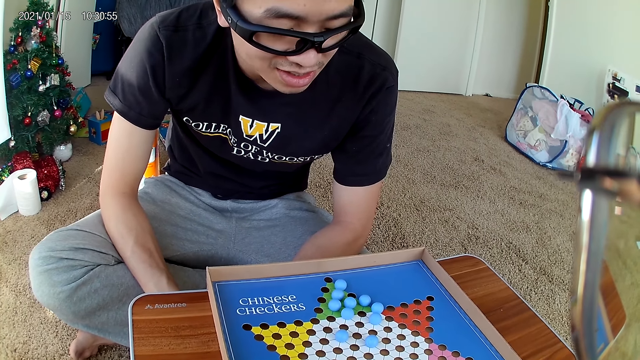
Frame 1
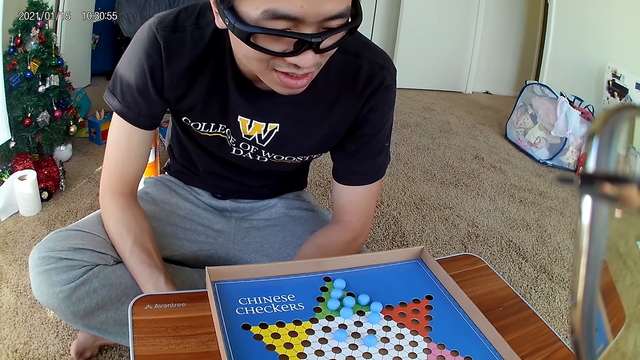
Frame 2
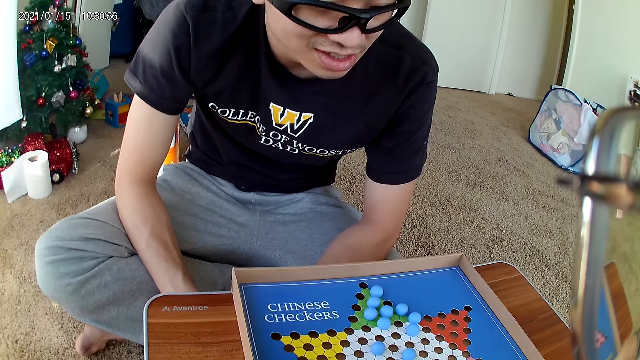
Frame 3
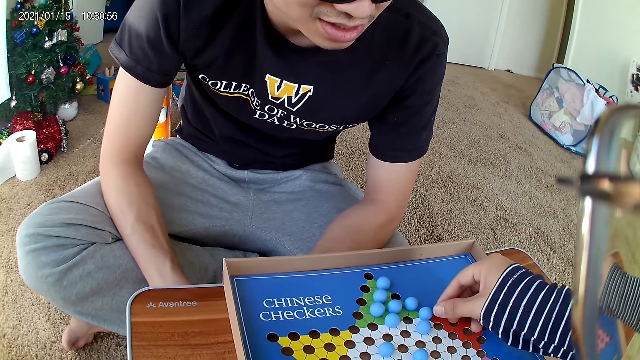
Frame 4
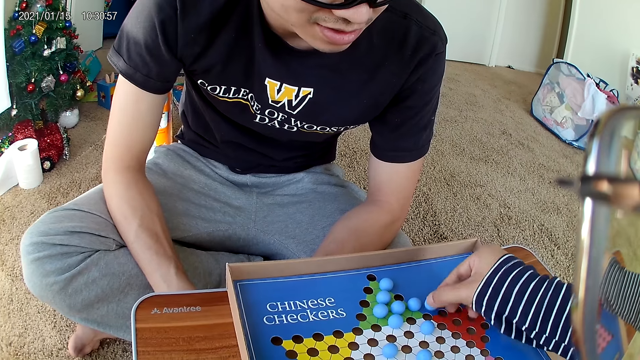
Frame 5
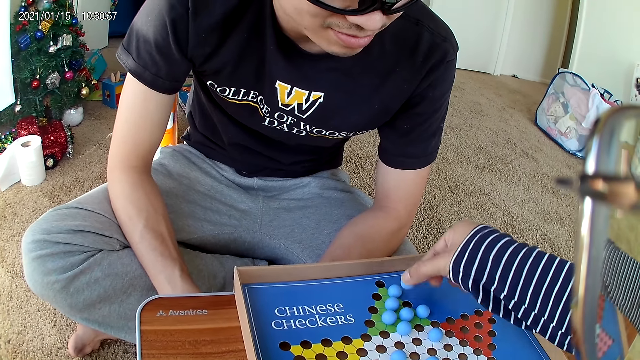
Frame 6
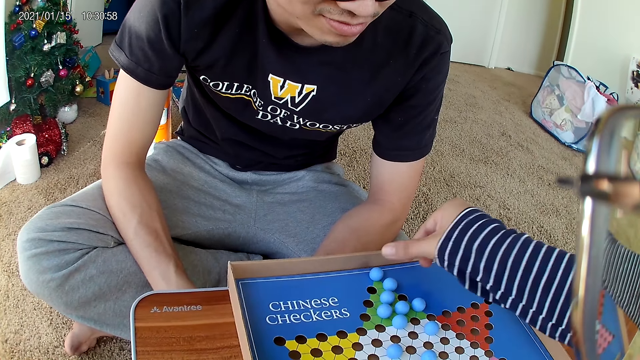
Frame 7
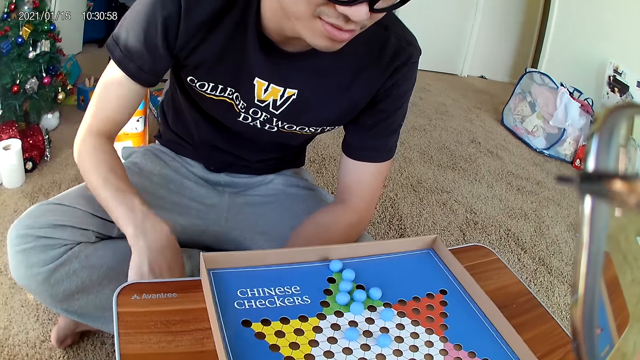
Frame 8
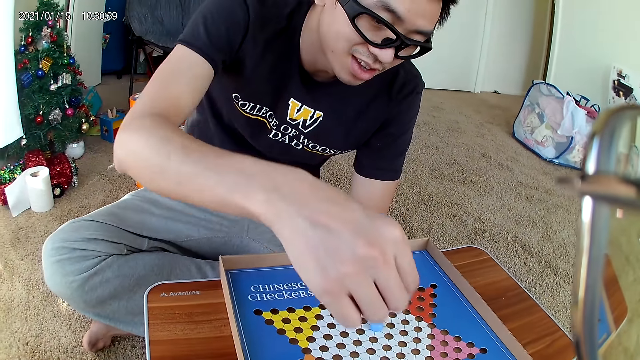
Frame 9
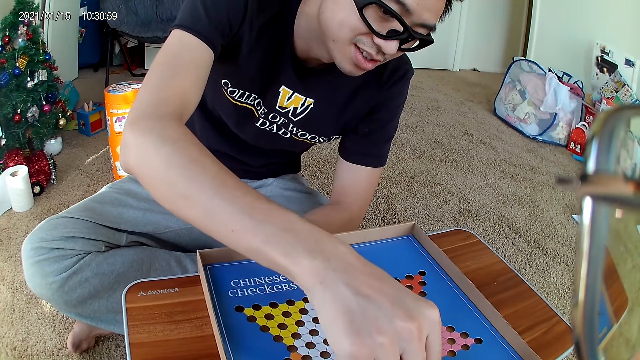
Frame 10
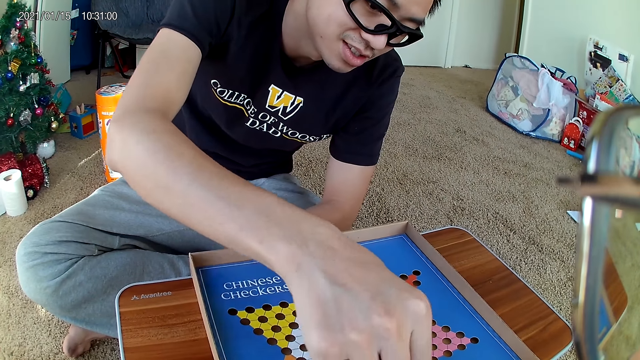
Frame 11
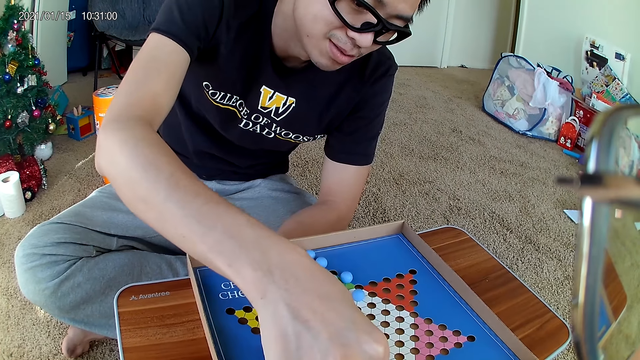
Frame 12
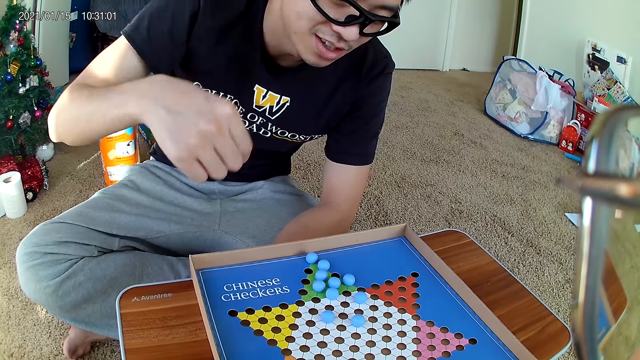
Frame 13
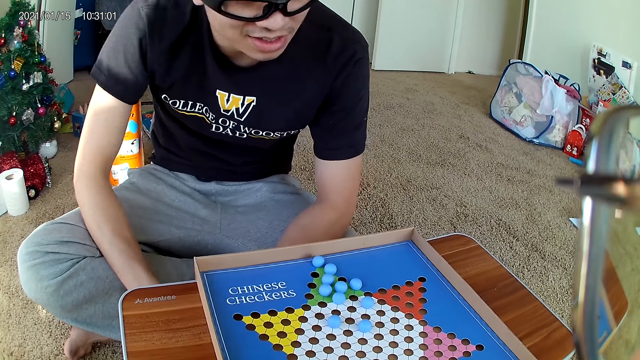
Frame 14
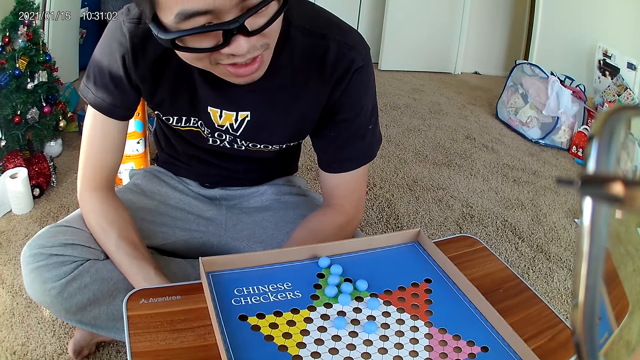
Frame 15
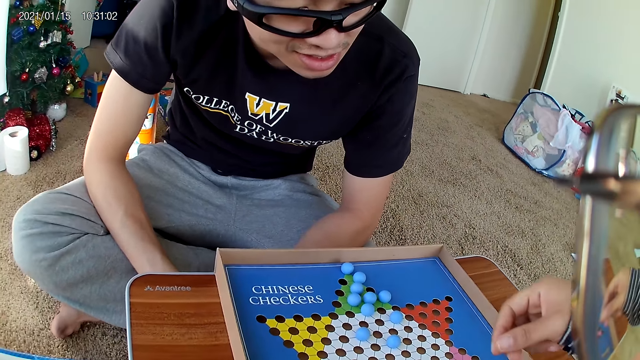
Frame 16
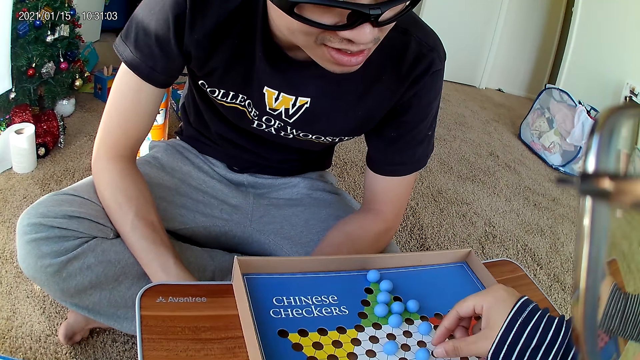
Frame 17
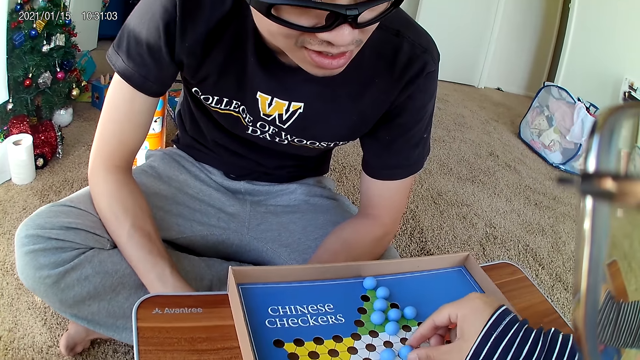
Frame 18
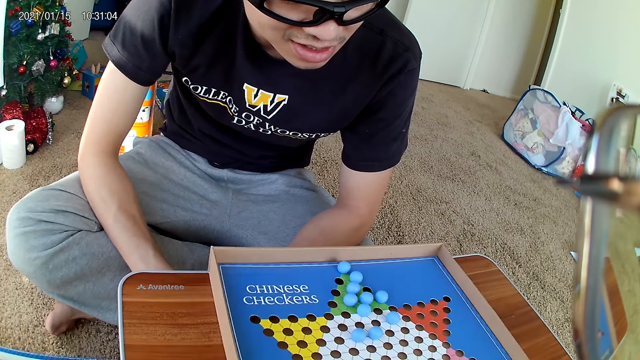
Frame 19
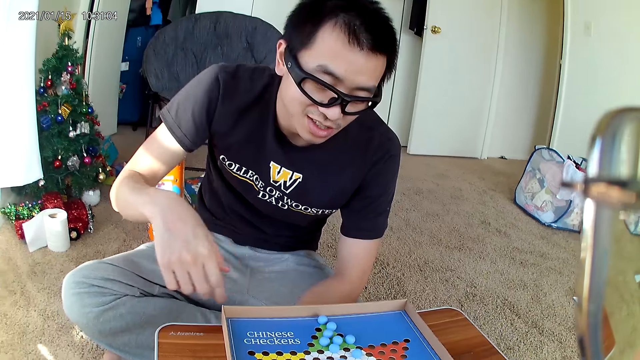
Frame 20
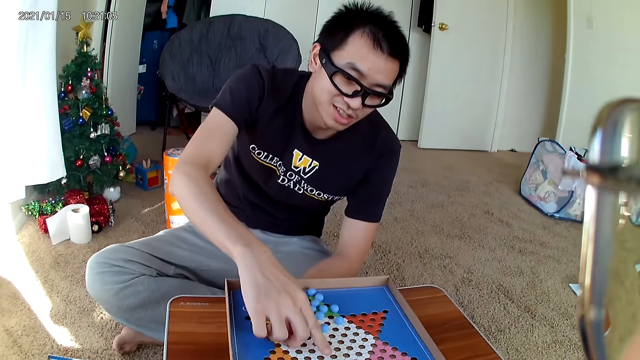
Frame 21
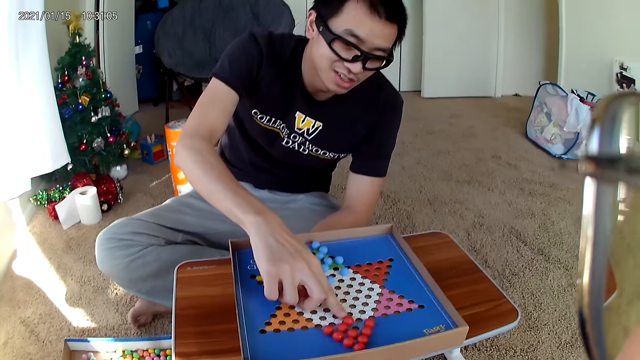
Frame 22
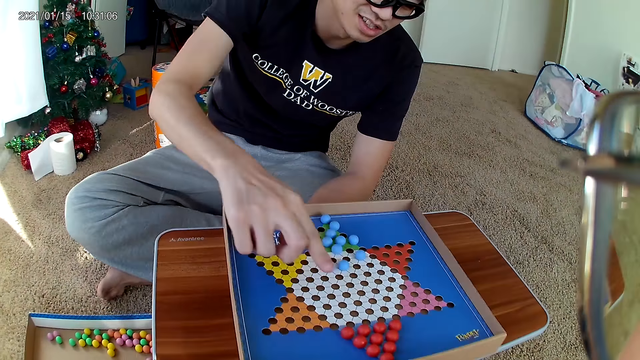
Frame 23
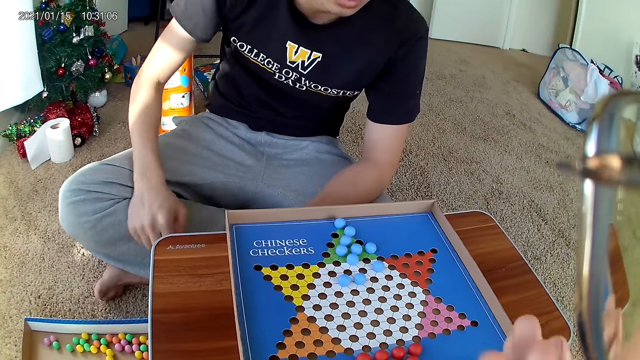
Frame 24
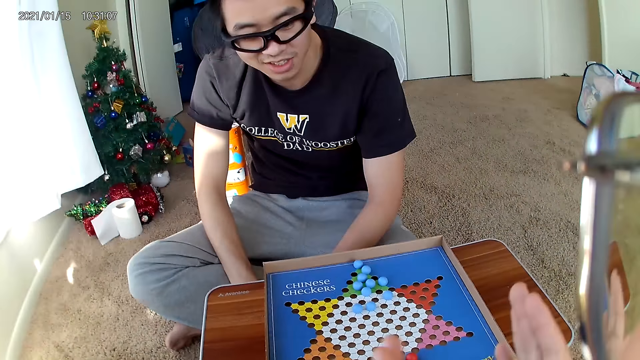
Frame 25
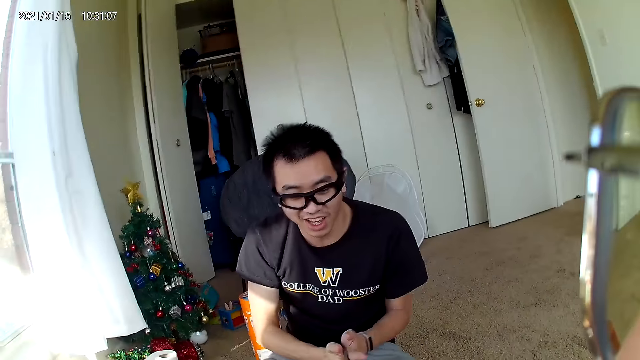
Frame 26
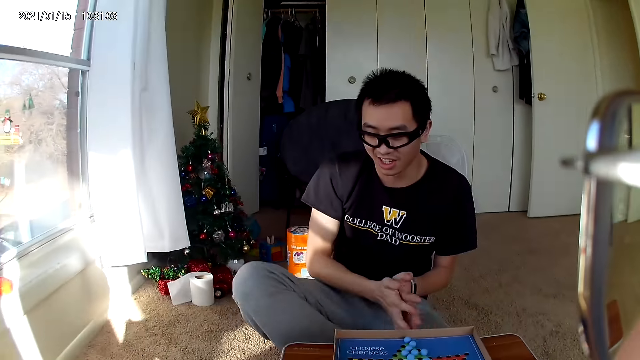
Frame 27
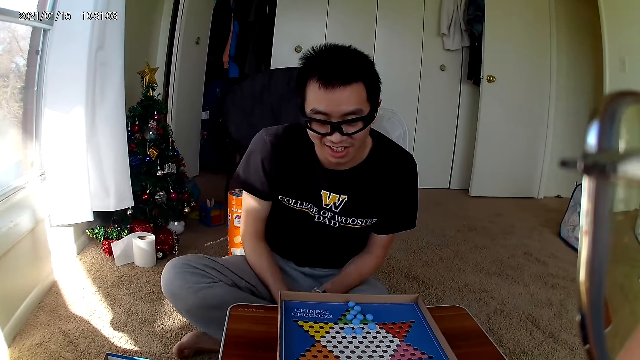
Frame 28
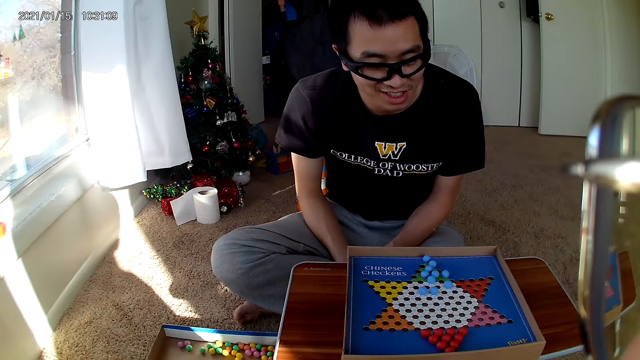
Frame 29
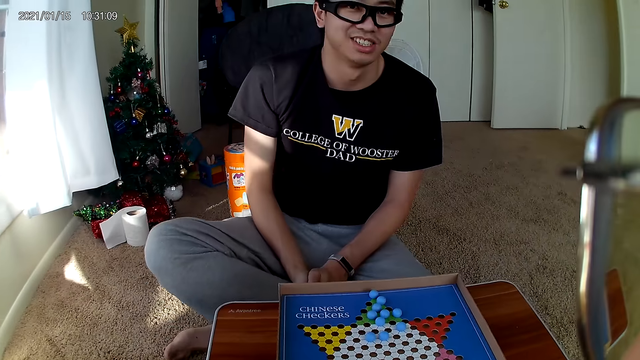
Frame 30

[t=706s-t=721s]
The camera wearer picks up a marble. She moves a blue marble piece on the checkers board to a new position. She drops the marble. The man picks up a marble. The man moves a red marble piece on the checkers board to a new position. The man drops the marble. The camera wearer picks up a marble. She moves a blue marble piece on the checkers board to a new position. She drops the marble. The man moves a red marble piece on the checkers board to a new position. The man points at a marble. The camera wearer claps her hands. The man claps his hands.

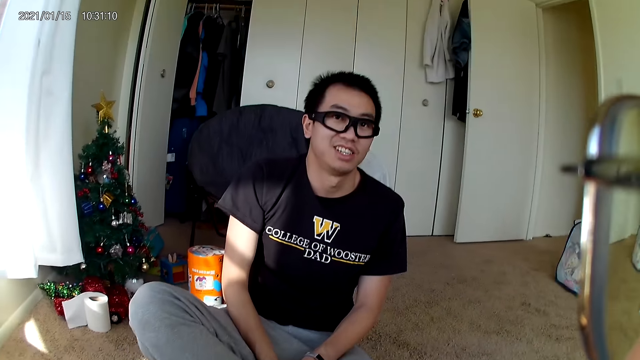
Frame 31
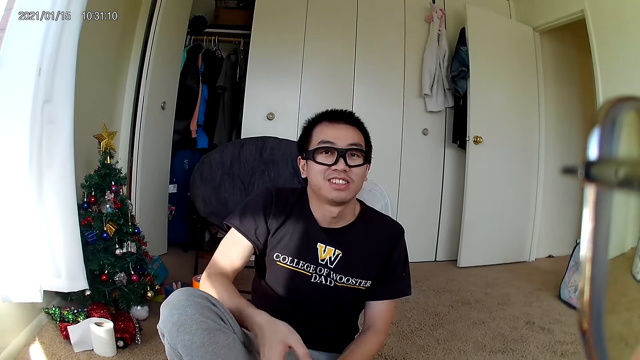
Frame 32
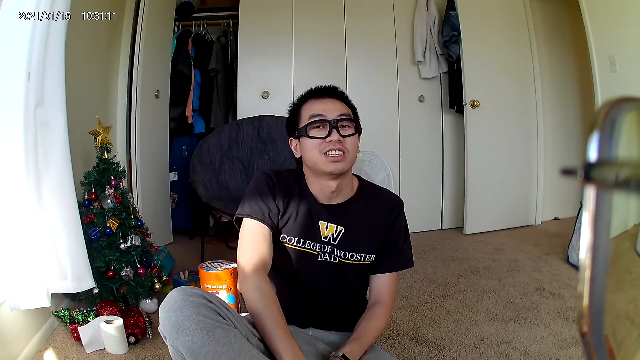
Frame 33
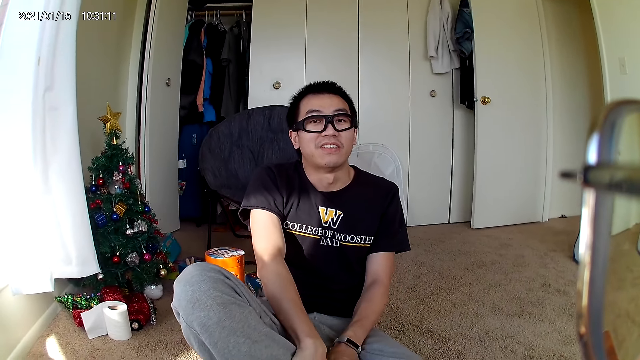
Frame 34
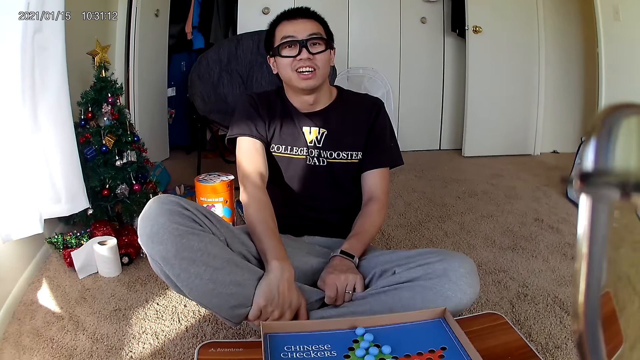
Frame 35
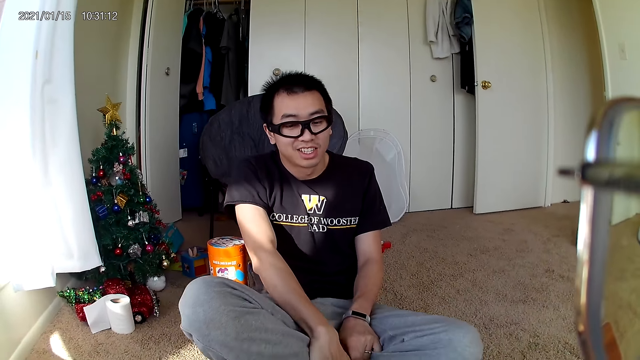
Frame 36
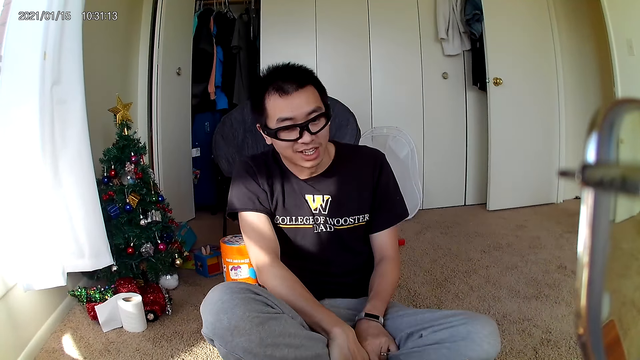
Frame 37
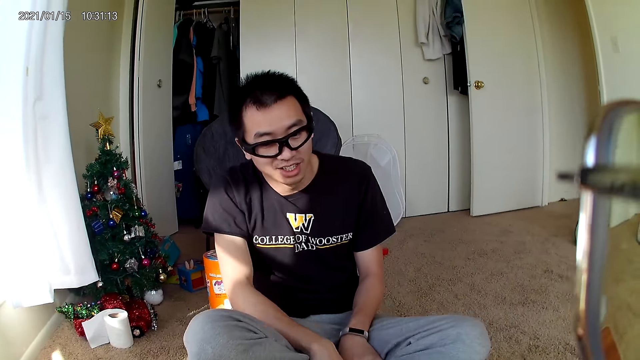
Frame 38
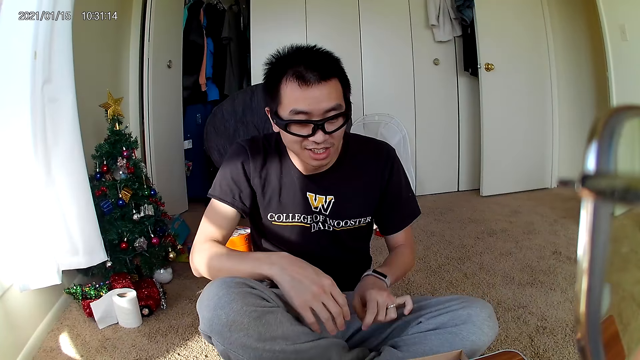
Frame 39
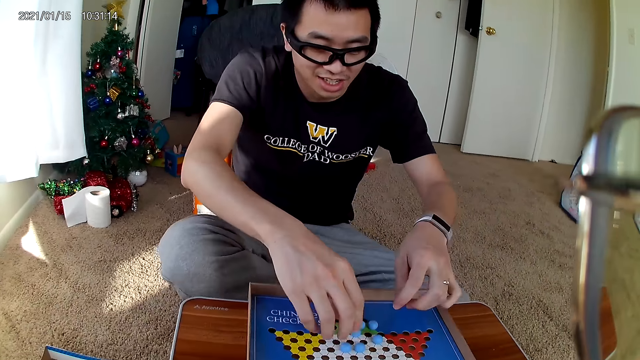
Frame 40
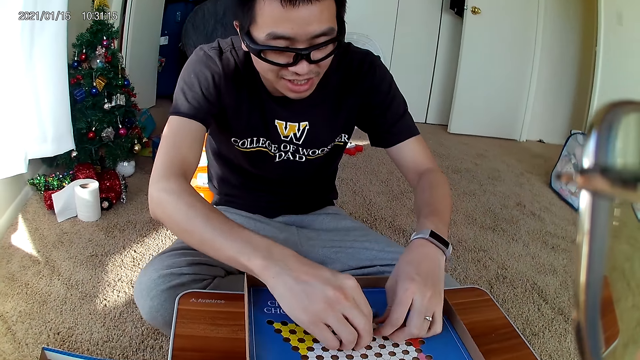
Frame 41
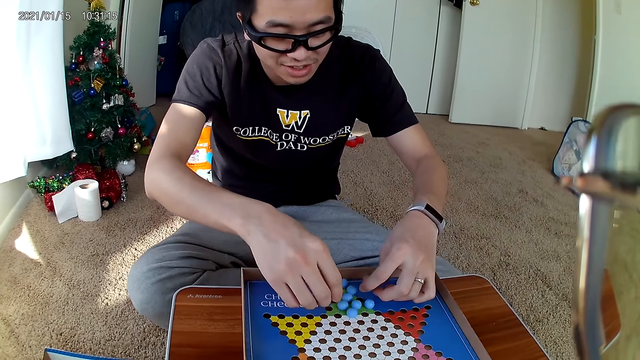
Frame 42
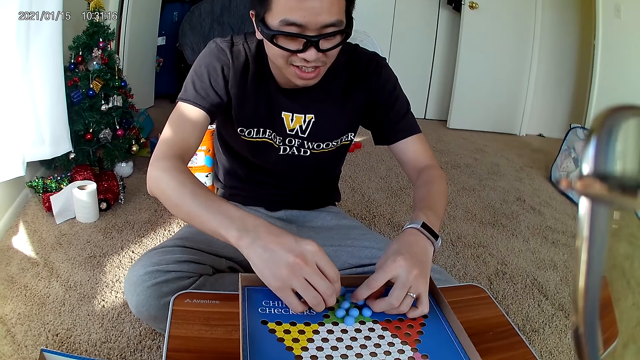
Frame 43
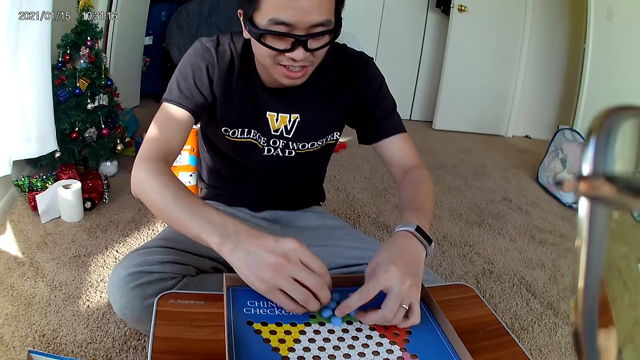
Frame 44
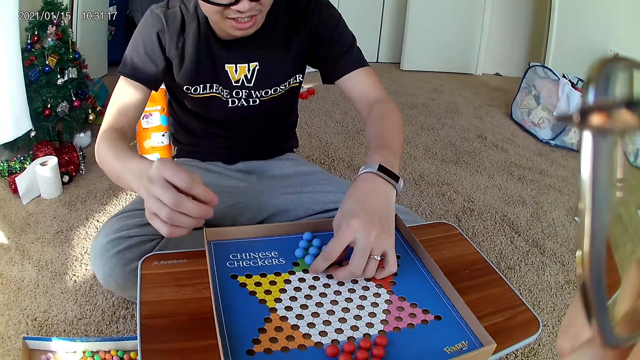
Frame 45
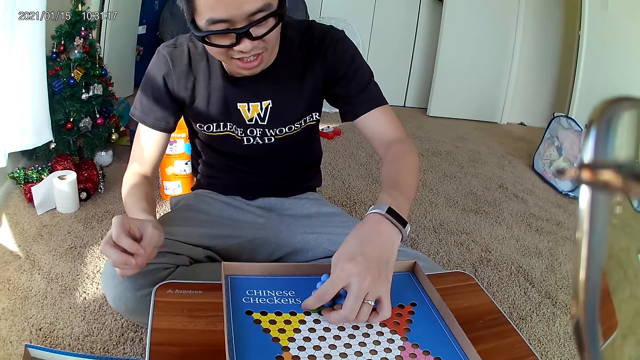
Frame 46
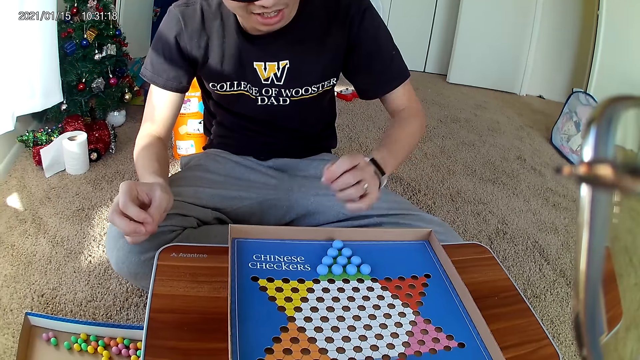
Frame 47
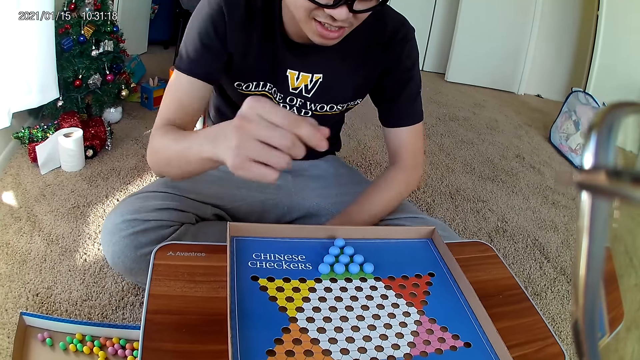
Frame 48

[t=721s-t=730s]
The man talks to the camera wearer. The man moves two marble pieces on the checkers board. The man gathers the marble with both hands, picks up a marble and drops the marble.
